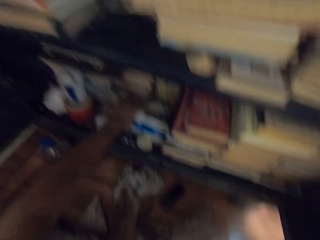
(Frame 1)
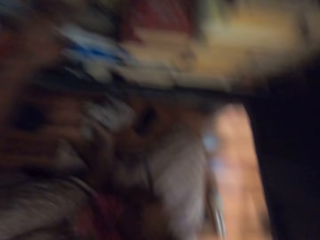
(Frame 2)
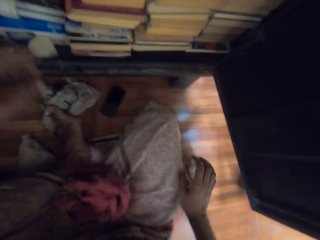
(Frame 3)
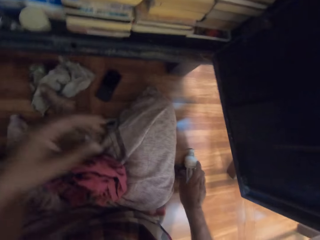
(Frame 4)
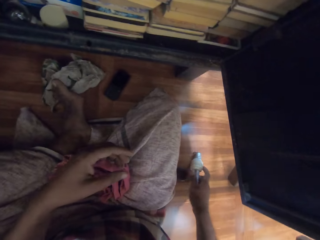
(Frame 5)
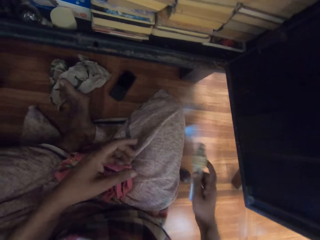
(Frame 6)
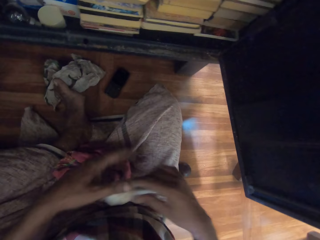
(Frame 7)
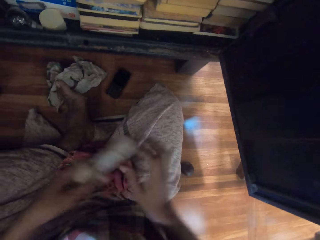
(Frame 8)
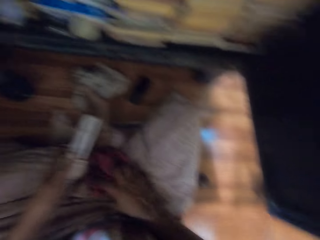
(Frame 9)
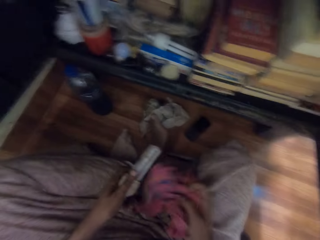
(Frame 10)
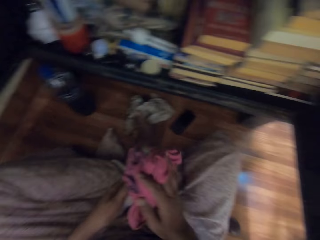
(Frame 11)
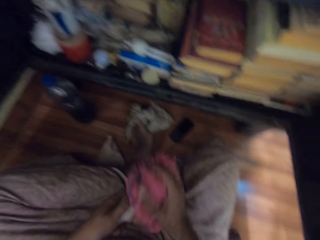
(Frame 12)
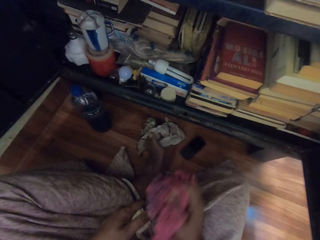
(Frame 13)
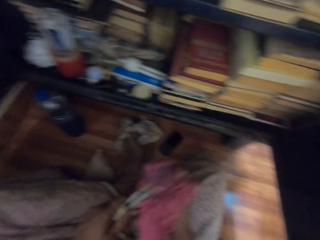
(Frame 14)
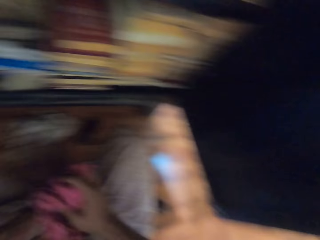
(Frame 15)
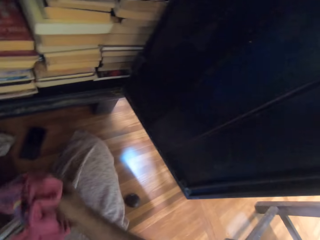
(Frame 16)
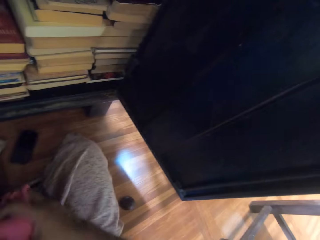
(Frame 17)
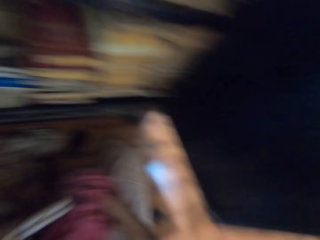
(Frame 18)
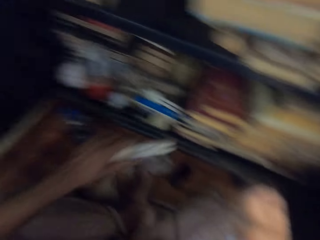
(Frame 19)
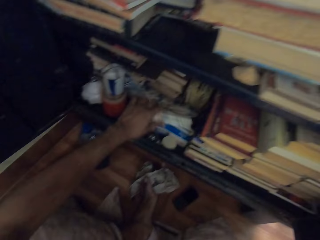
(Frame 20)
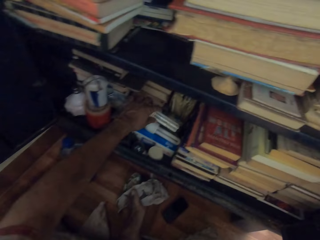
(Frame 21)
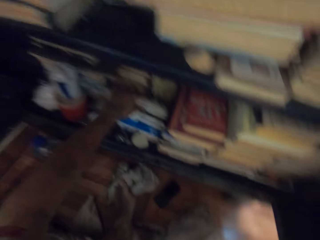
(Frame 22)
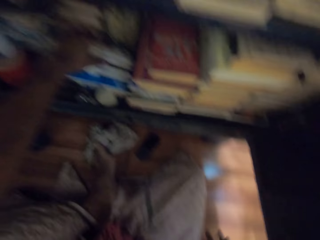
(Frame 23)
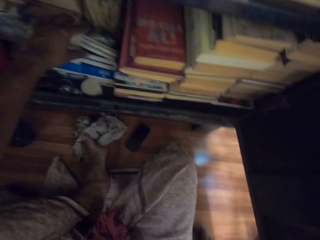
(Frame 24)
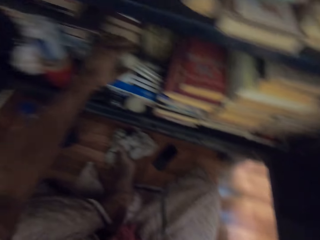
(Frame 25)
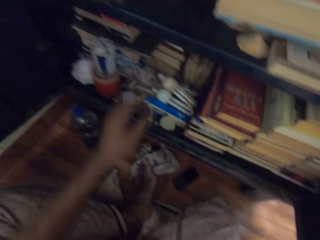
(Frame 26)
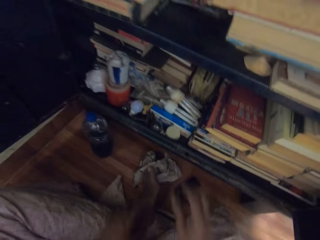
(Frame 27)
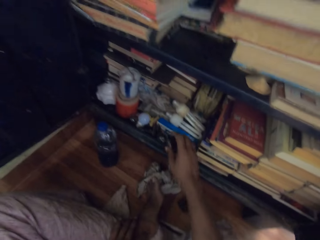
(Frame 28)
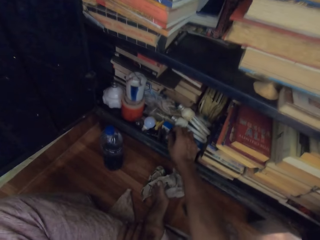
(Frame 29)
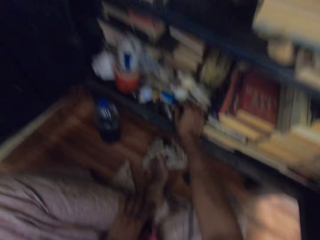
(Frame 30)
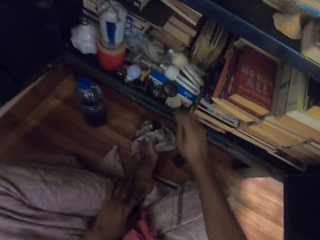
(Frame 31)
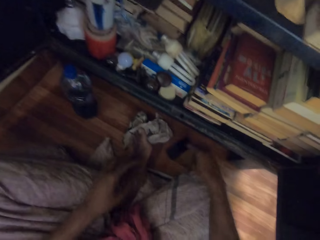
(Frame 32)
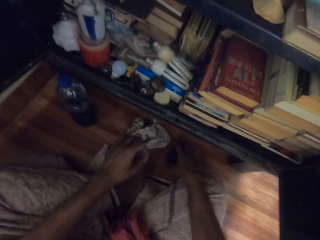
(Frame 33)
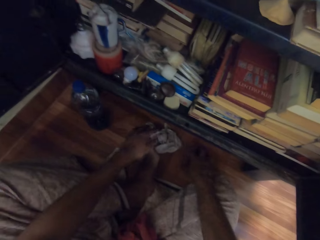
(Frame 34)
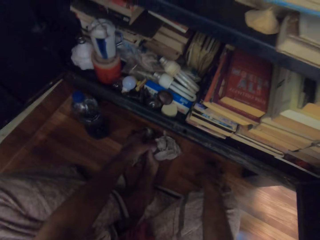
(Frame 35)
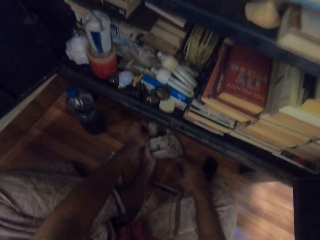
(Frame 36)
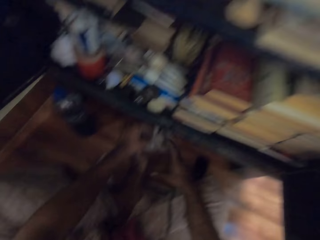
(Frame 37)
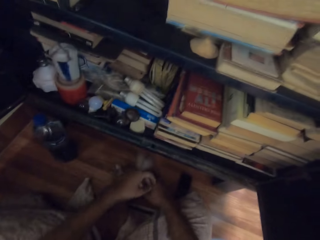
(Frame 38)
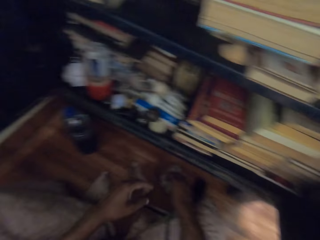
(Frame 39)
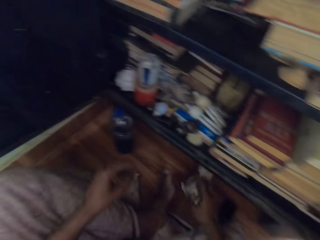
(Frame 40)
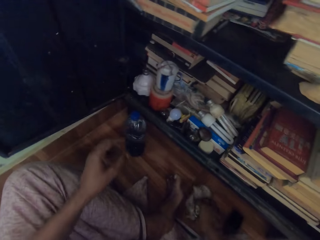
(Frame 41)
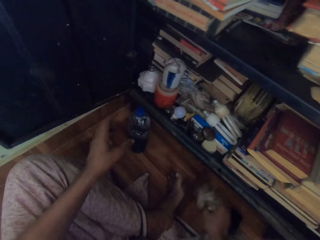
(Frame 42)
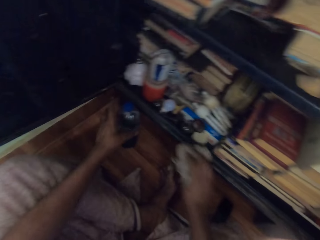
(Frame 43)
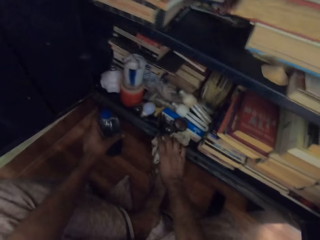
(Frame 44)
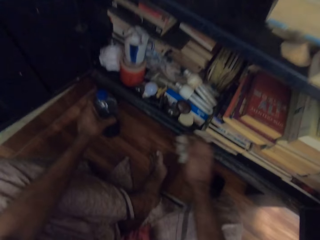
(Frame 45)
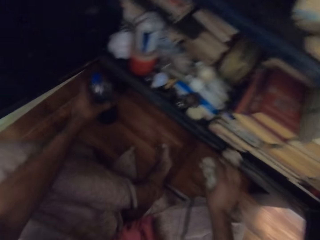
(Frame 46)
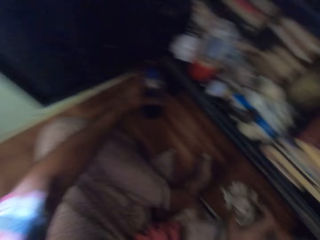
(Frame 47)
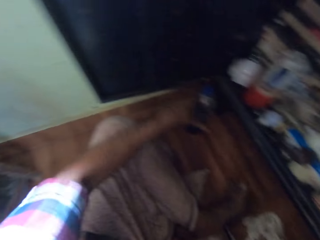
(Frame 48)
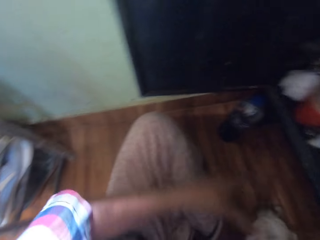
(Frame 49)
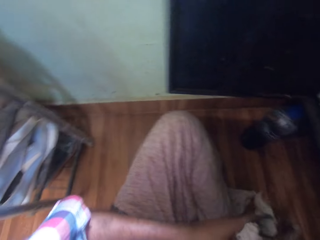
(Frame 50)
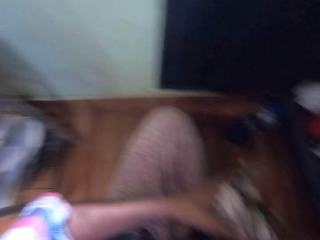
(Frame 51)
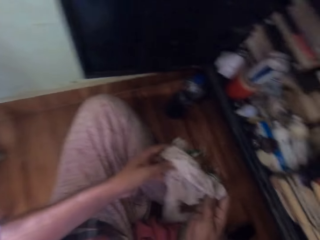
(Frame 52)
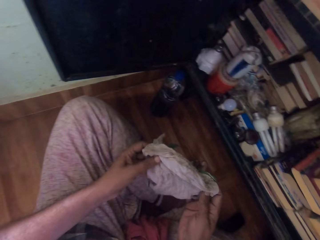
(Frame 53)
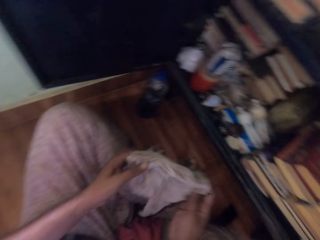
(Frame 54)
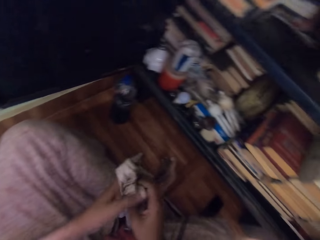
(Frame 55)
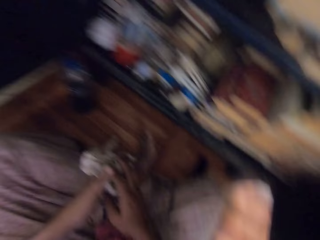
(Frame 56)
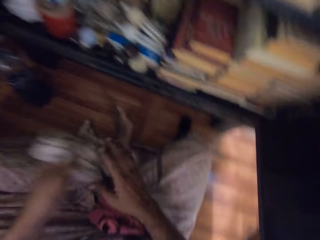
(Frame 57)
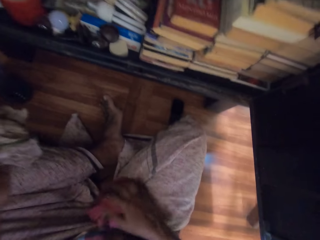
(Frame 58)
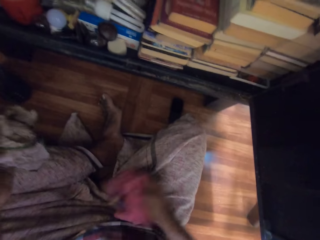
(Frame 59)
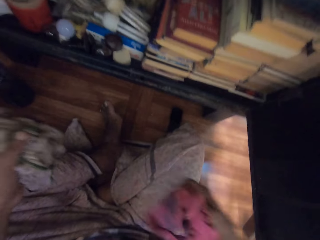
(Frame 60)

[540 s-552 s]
The camera wearer places the bulb in the bottom of the bulb with his left hand. He picks the bulb from the floor with his right hand. He passes the bulb to his left hand with his right hand. He picks the rag from his lap with his right hand. He cleans the bulb with the rag with his right hand. He picks a pouch from the floor with his right hand. He places the pouch in the bottom of the bookshelf with his right hand. He touches the cell phone on the floor with his right hand. He picks the rag from the floor with his left hand. He passes the rag to his right hand with his left hand. He cleans the floor with the rag in his right hand. He moves the plastic bottle on the floor with his left hand. He cleans the bookshelf with the rag in his right hand. He holds the plastic bottle with his left hand. He holds the rag with both hands. He picks the rag from his lap with his right hand.

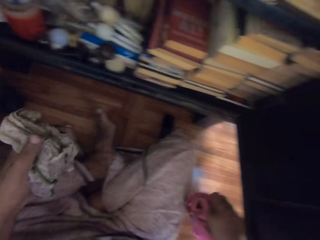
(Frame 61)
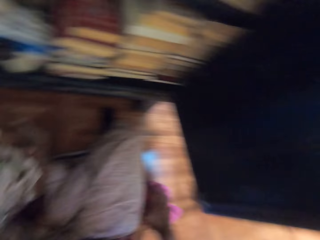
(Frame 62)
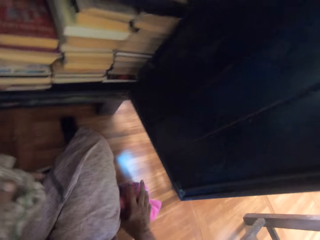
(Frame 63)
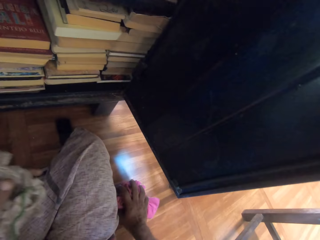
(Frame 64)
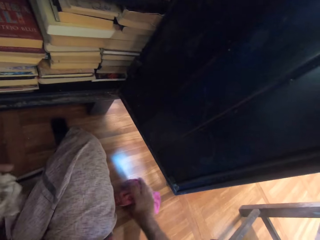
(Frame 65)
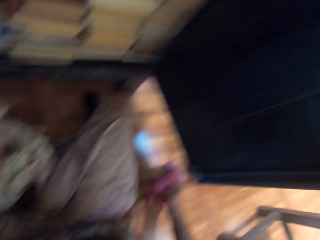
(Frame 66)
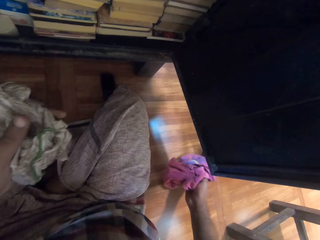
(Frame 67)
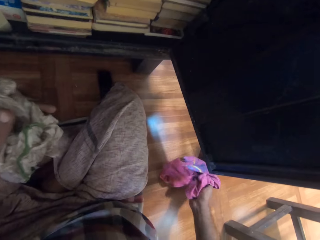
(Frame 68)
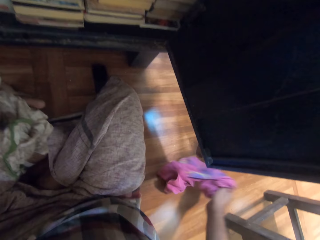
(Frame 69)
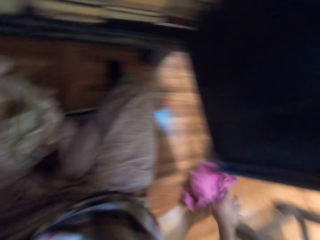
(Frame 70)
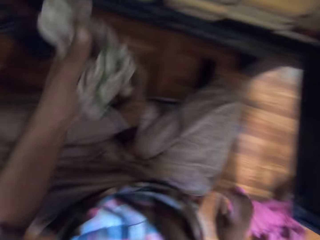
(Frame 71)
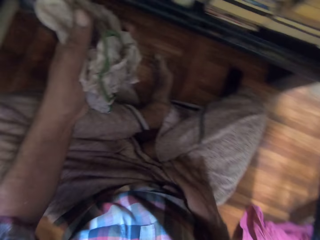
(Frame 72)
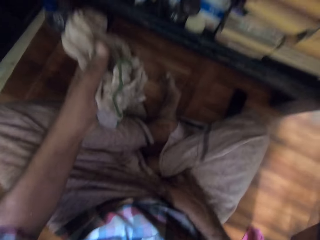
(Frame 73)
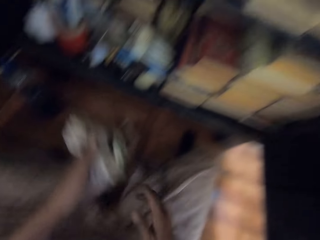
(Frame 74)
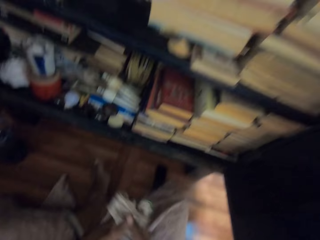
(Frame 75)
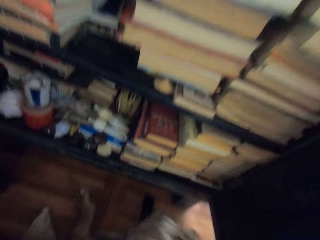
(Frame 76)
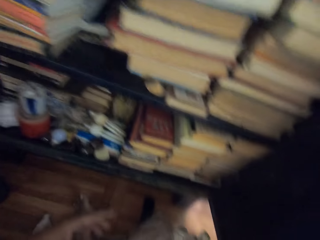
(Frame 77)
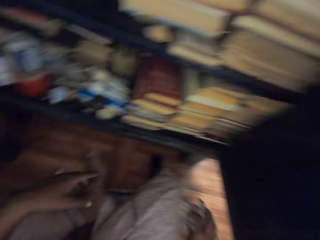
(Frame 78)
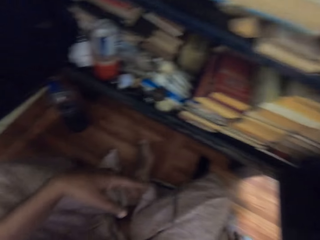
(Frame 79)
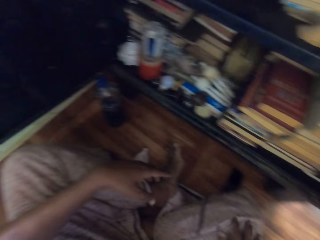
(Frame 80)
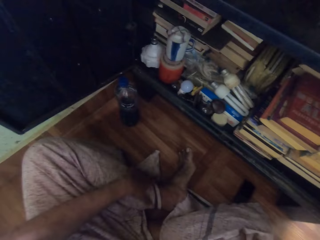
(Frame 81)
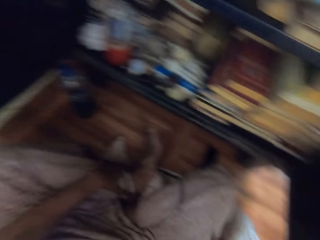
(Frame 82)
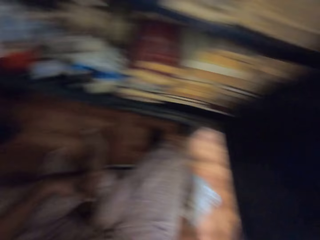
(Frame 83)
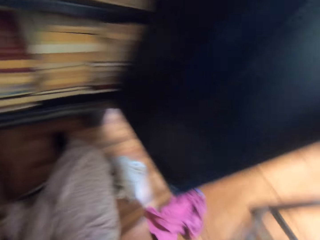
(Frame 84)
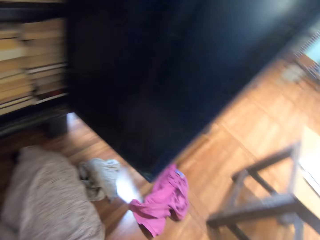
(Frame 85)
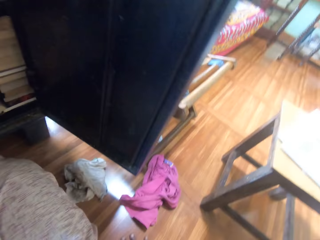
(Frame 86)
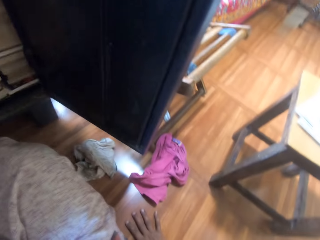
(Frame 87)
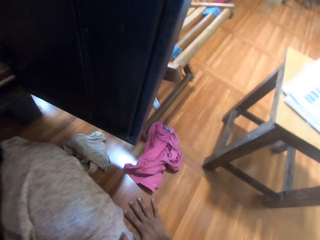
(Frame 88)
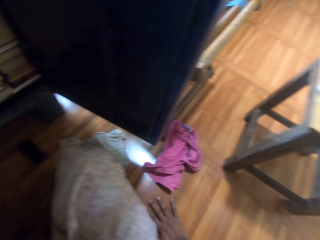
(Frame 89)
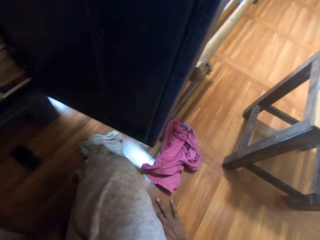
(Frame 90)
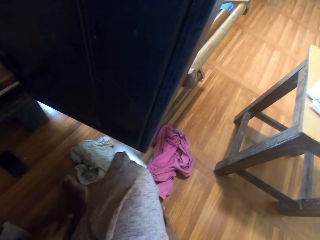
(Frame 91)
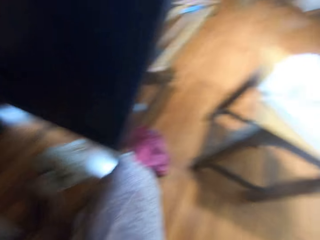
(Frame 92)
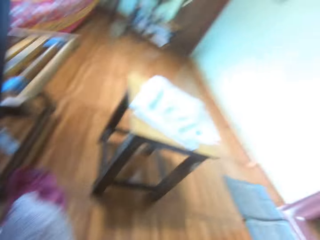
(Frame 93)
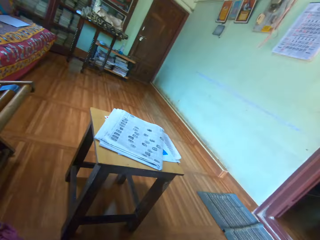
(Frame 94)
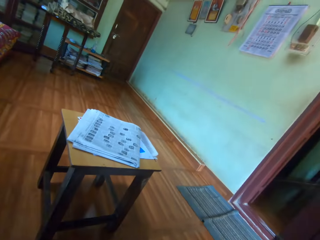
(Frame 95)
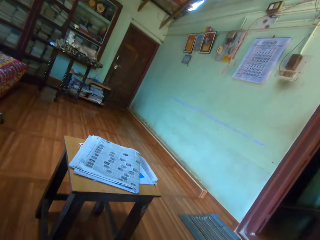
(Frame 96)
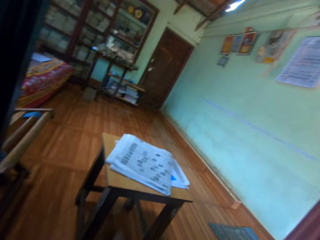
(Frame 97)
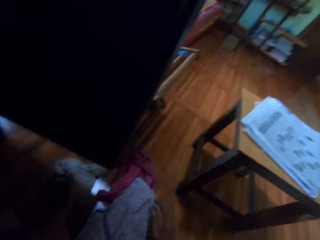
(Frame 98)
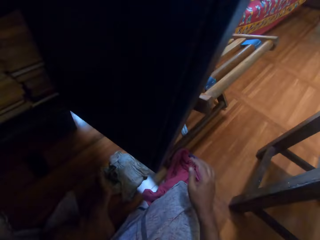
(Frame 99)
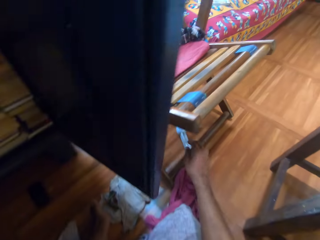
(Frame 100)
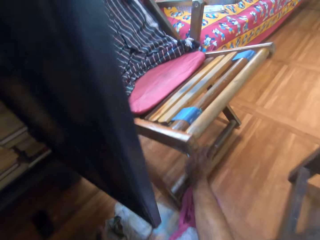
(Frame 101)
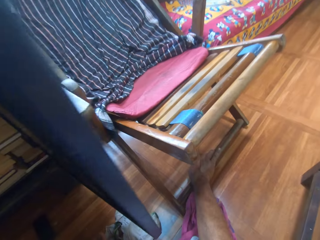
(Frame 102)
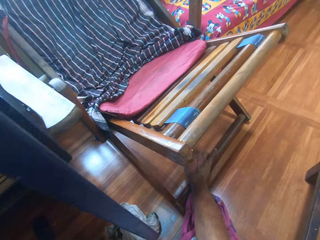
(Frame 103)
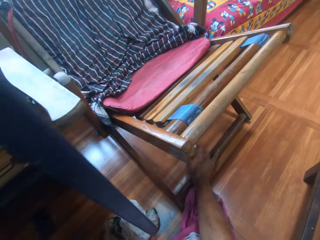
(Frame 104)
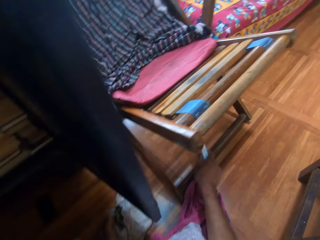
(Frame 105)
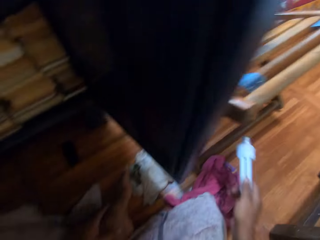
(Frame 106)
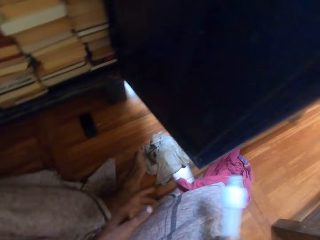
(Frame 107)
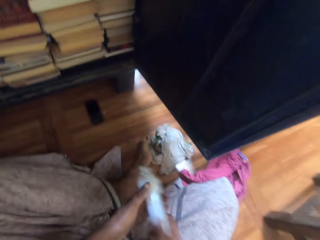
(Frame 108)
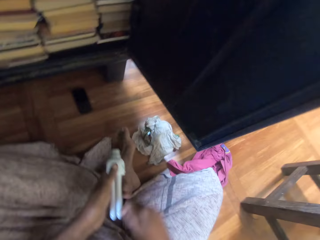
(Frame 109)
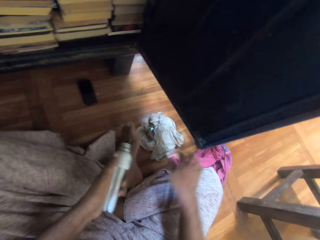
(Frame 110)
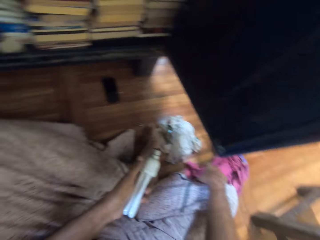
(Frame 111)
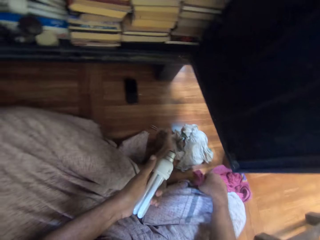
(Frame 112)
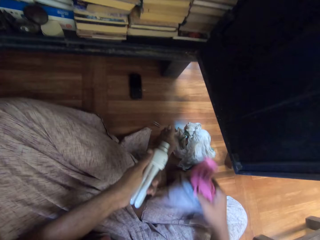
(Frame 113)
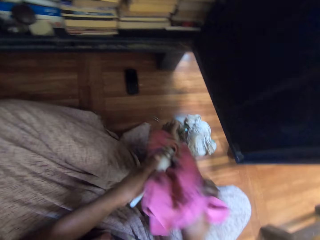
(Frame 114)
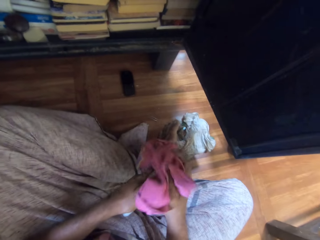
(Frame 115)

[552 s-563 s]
The camera wearer drops the rag on the floor with his right hand. He adjusts the rag on the floor with his right hand. He holds his trousers with his right hand. He passes the rag with his left hand to his right hand. He holds the cloth with both hands. He drops the towel on the floor with his right hand. He places his right hand on his thigh. He moves his body. He picks a light bulb from the floor with his right hand. He passes the light bulb from his right hand to his left hand. He picks the piece of cloth from the floor with his right hand.
